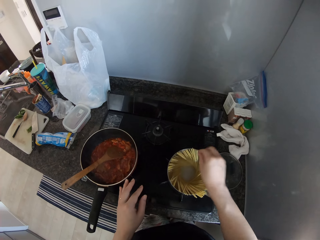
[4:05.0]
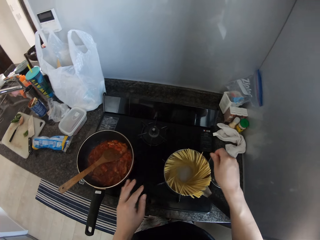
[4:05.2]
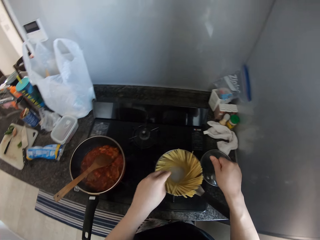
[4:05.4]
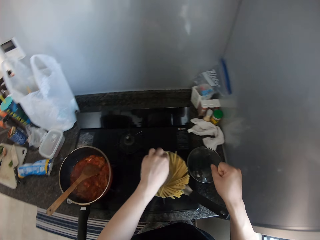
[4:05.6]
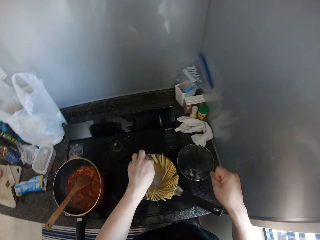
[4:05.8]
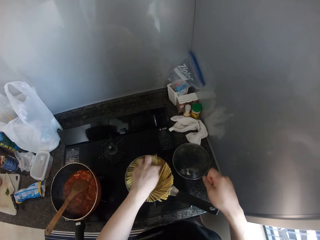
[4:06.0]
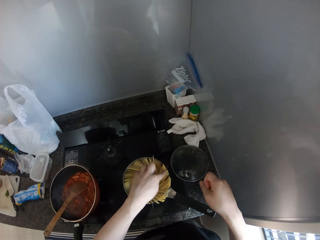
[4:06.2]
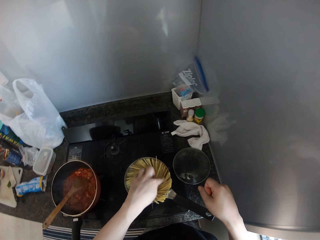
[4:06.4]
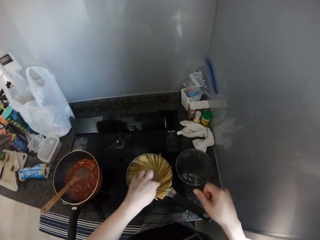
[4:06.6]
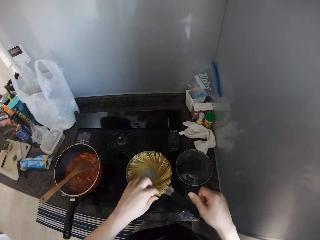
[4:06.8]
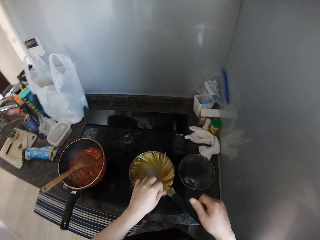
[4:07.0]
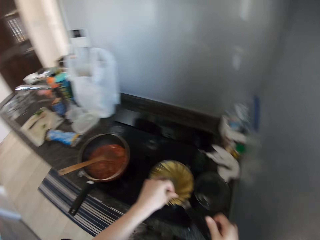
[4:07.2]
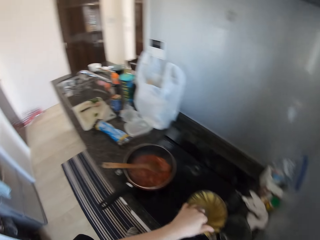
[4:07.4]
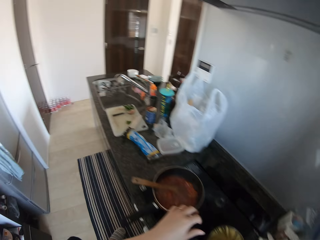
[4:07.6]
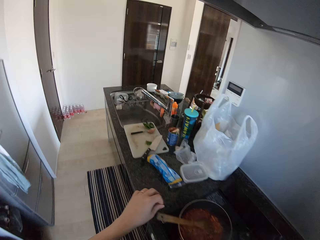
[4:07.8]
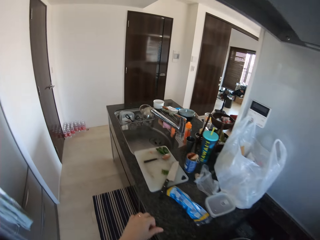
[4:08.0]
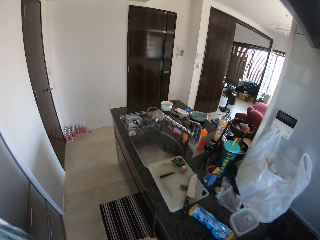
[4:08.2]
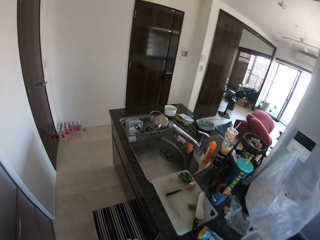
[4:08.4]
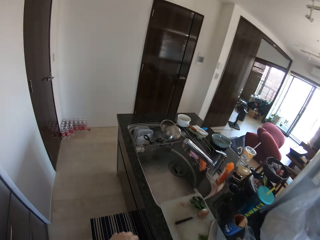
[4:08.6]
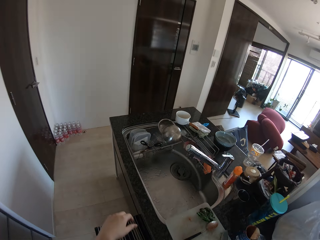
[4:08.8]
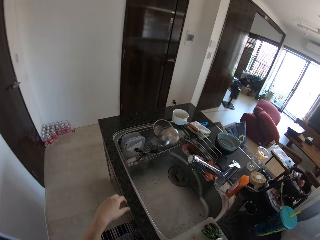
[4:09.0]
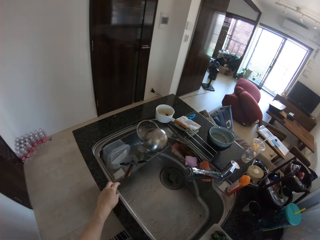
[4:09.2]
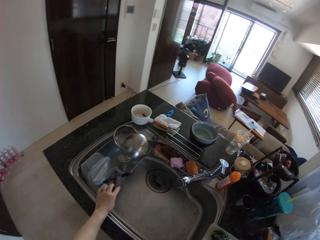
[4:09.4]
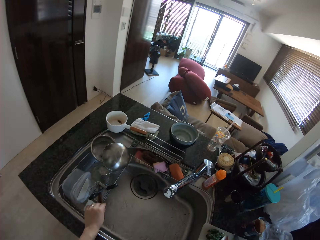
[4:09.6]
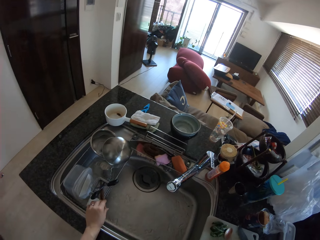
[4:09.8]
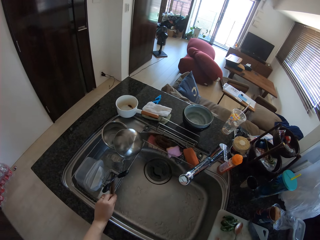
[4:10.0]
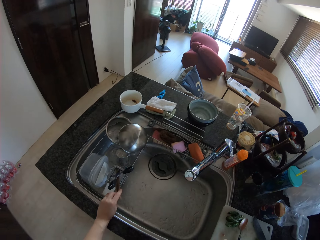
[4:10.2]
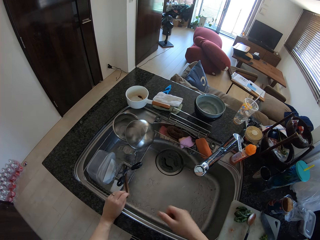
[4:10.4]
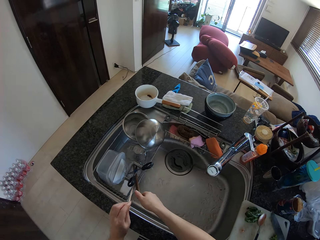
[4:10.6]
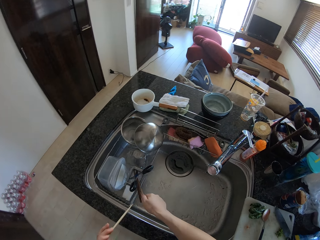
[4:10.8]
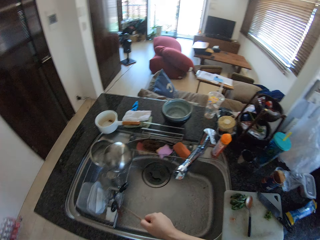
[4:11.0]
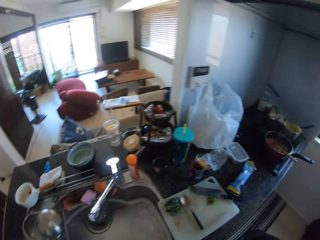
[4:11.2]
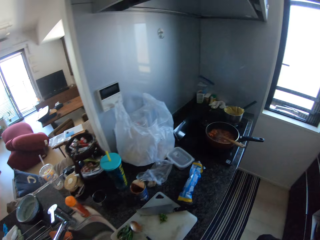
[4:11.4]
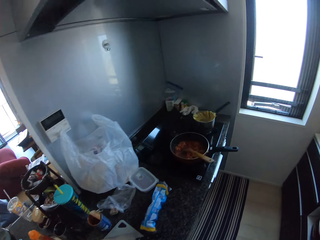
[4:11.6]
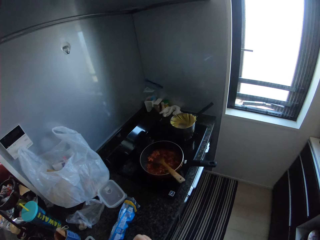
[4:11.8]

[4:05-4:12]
The camera wearer walks. She picks out a chopstick from the sink rack with her left hand. She picks out a chopstick from the sink rack with her right hand. She walks.

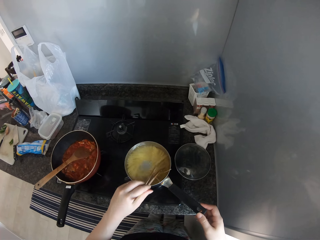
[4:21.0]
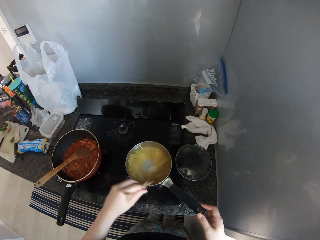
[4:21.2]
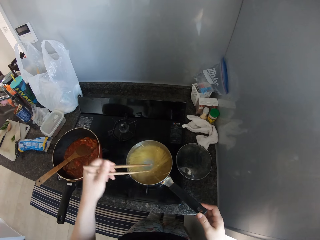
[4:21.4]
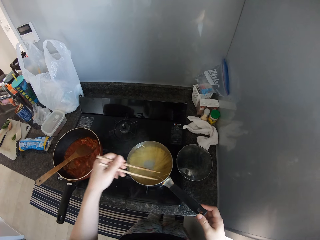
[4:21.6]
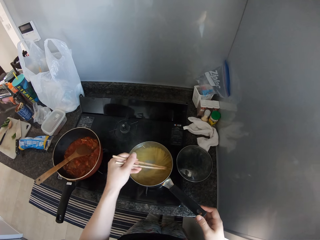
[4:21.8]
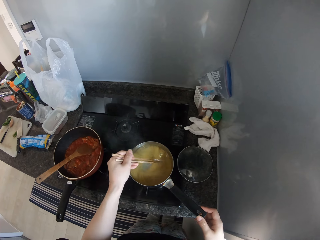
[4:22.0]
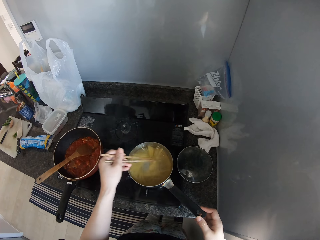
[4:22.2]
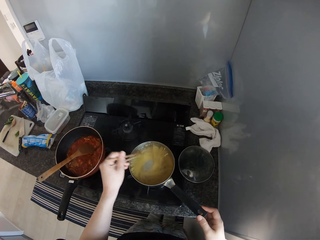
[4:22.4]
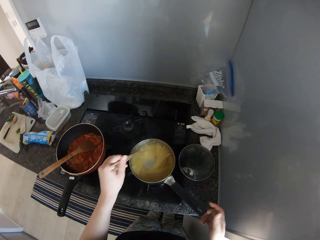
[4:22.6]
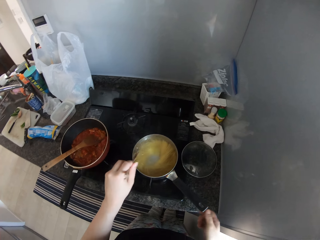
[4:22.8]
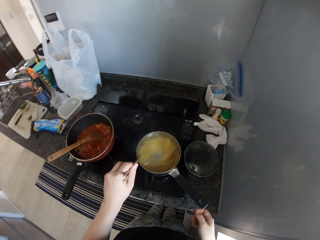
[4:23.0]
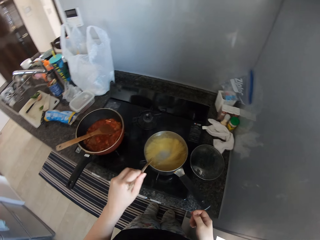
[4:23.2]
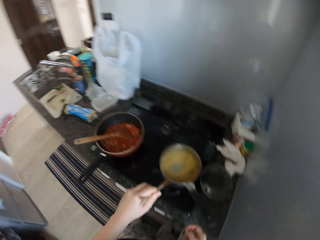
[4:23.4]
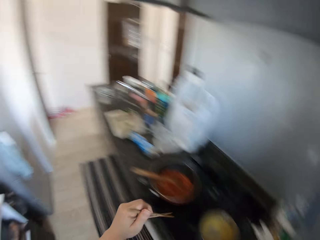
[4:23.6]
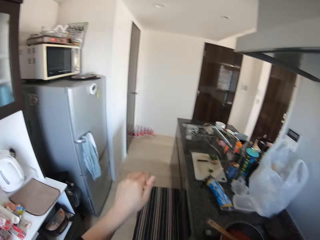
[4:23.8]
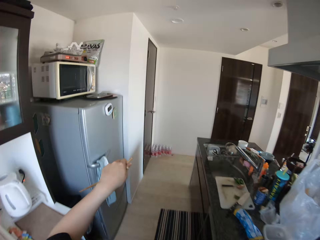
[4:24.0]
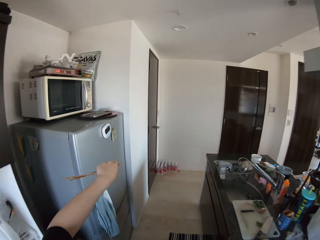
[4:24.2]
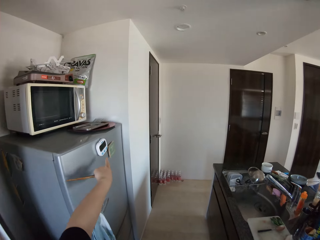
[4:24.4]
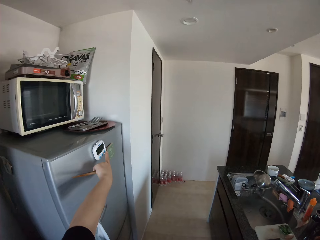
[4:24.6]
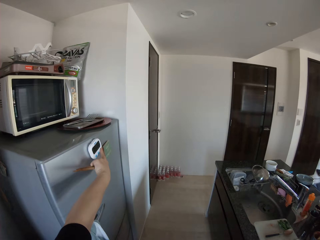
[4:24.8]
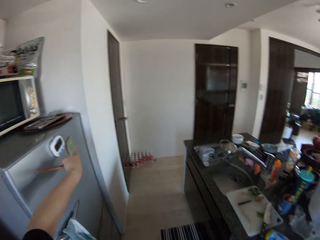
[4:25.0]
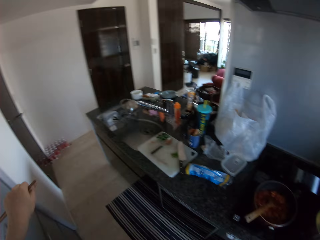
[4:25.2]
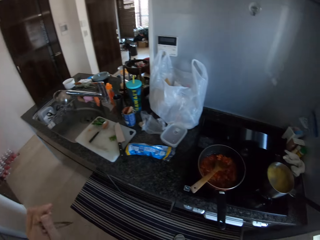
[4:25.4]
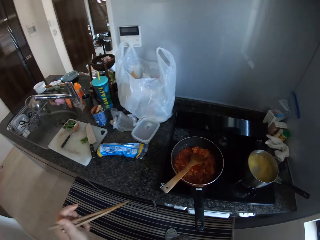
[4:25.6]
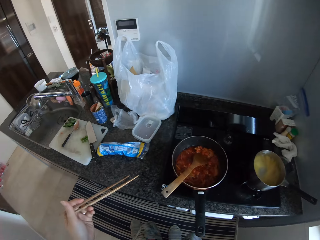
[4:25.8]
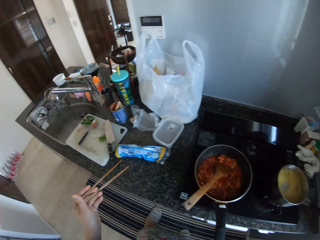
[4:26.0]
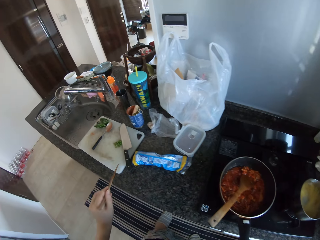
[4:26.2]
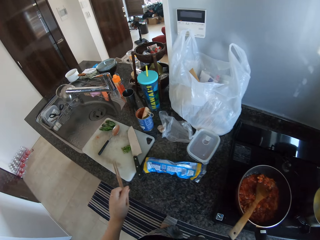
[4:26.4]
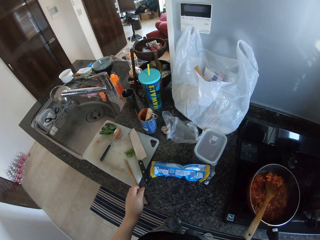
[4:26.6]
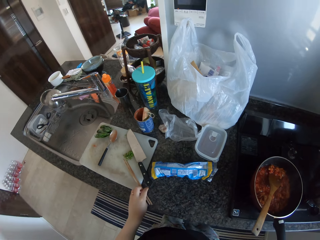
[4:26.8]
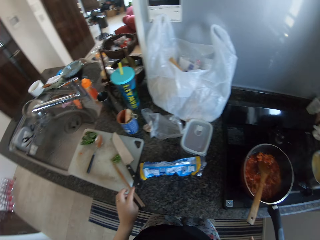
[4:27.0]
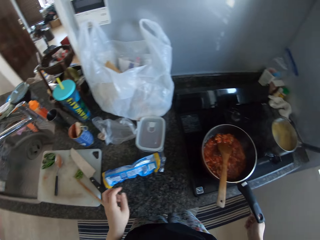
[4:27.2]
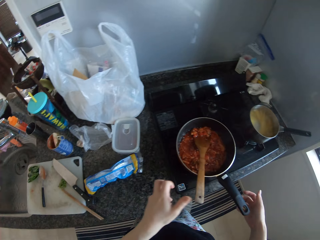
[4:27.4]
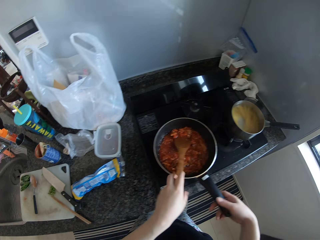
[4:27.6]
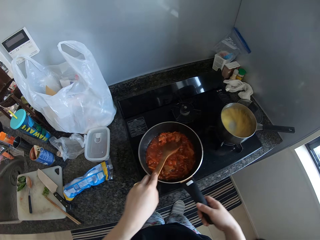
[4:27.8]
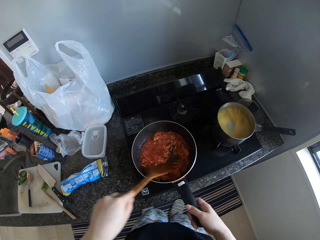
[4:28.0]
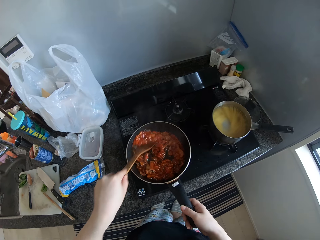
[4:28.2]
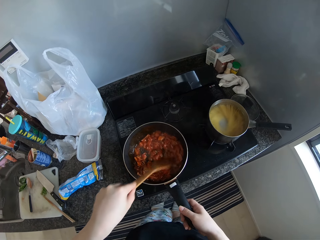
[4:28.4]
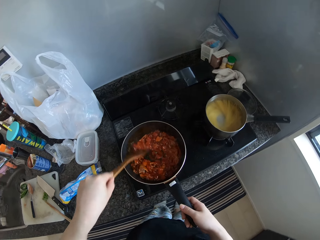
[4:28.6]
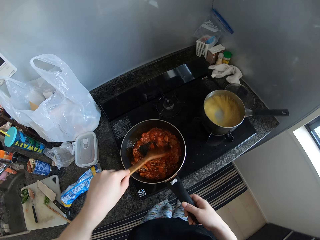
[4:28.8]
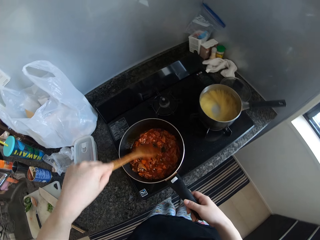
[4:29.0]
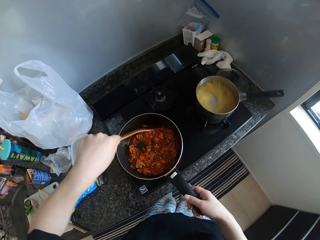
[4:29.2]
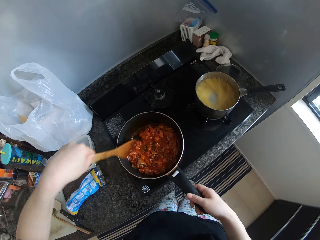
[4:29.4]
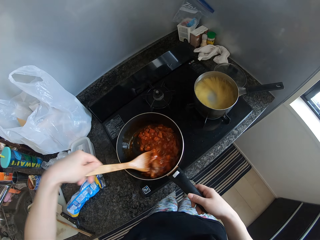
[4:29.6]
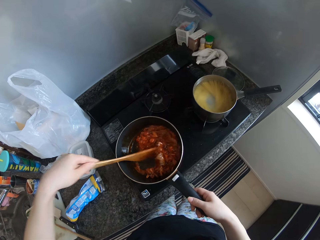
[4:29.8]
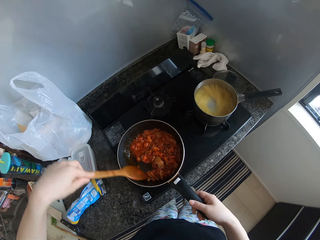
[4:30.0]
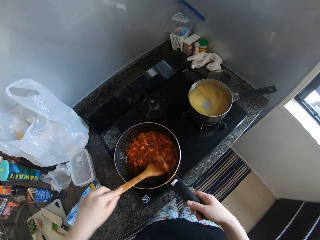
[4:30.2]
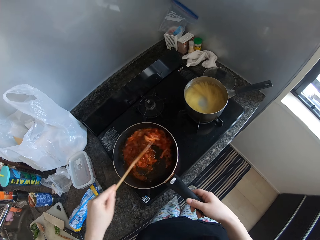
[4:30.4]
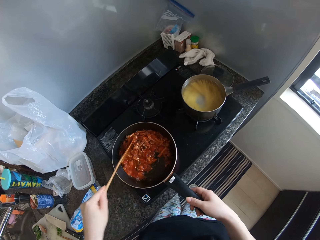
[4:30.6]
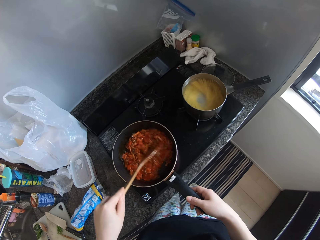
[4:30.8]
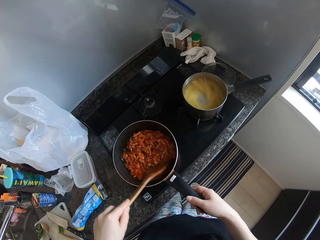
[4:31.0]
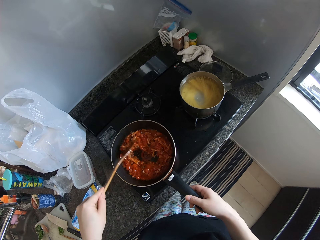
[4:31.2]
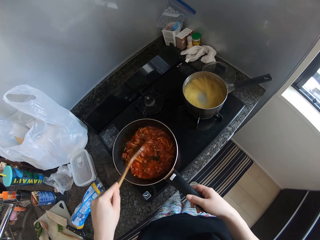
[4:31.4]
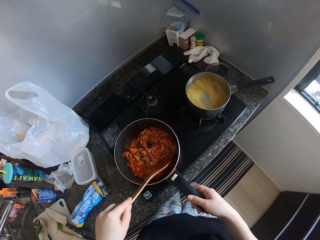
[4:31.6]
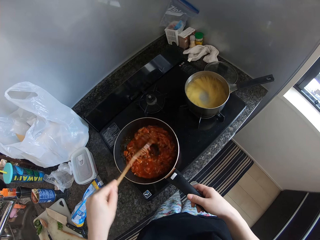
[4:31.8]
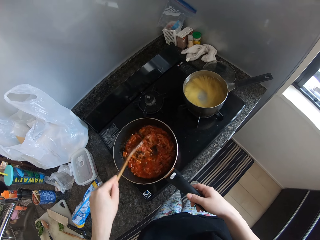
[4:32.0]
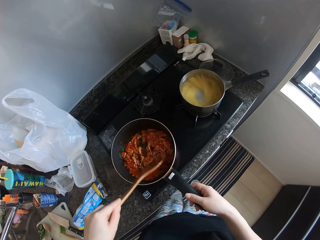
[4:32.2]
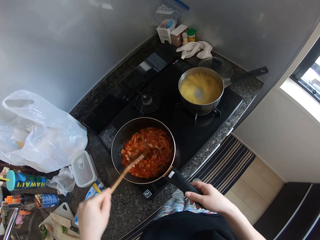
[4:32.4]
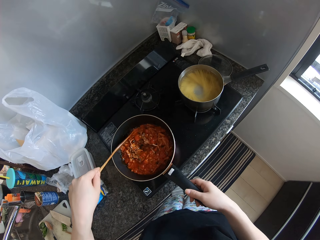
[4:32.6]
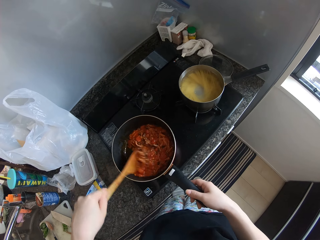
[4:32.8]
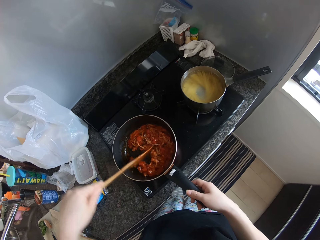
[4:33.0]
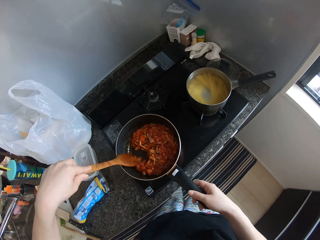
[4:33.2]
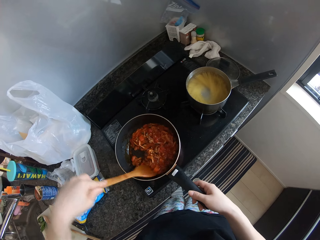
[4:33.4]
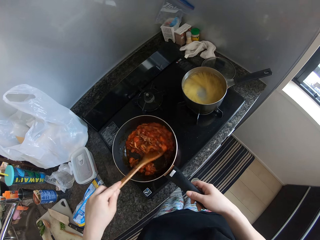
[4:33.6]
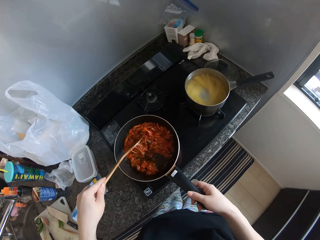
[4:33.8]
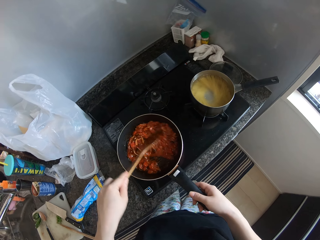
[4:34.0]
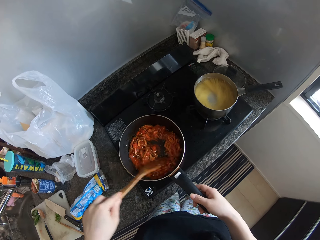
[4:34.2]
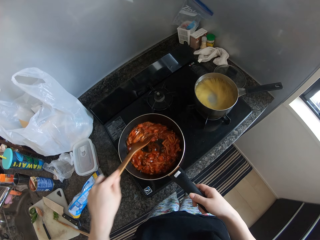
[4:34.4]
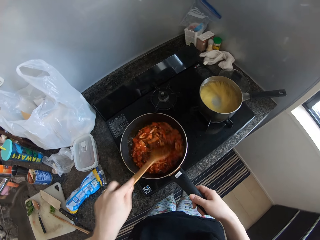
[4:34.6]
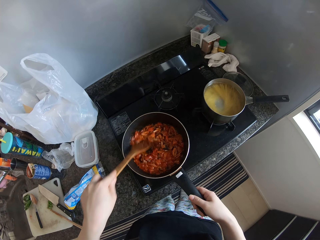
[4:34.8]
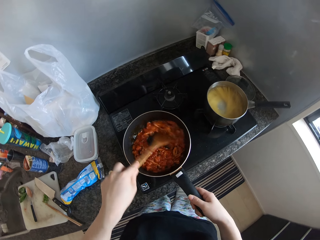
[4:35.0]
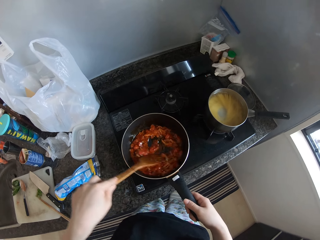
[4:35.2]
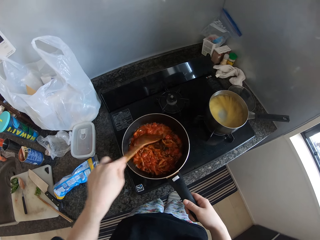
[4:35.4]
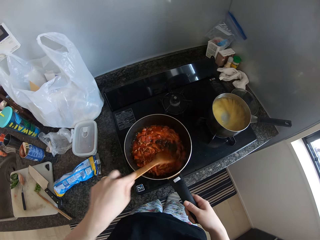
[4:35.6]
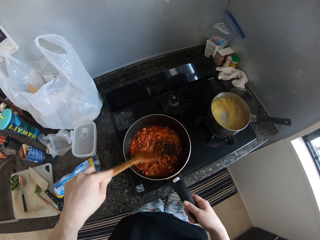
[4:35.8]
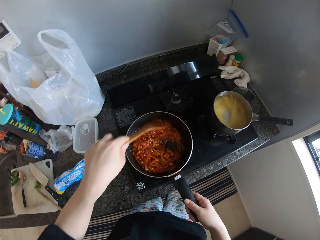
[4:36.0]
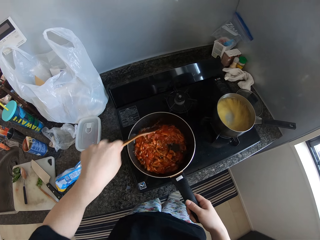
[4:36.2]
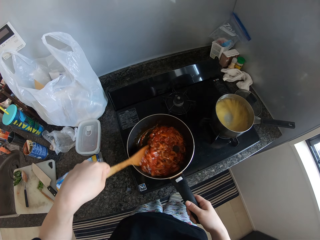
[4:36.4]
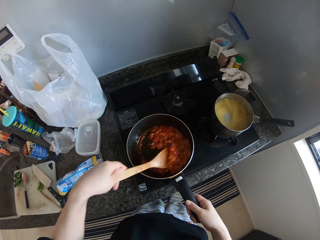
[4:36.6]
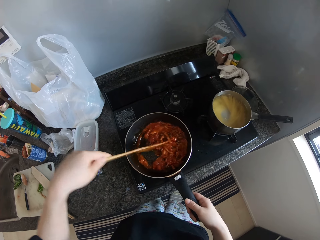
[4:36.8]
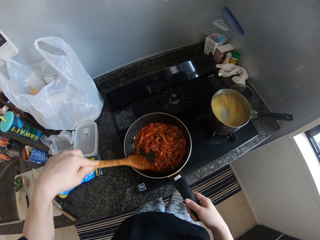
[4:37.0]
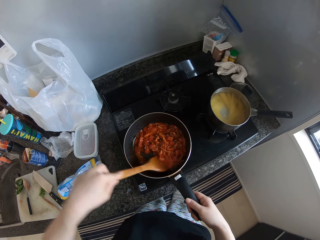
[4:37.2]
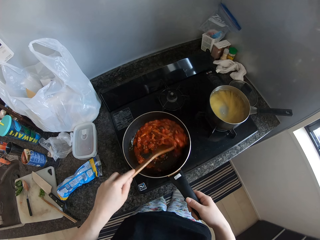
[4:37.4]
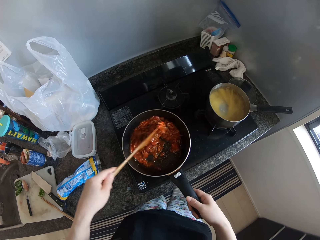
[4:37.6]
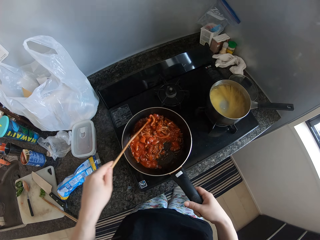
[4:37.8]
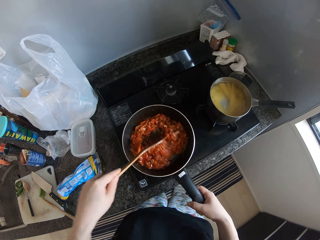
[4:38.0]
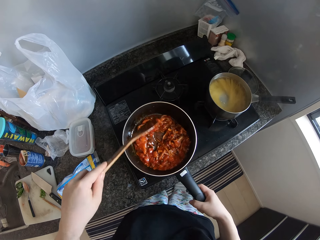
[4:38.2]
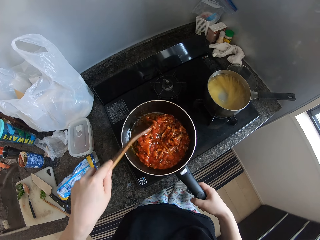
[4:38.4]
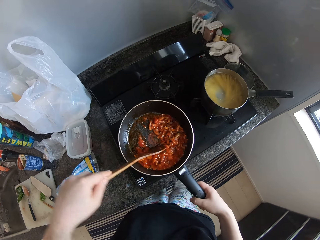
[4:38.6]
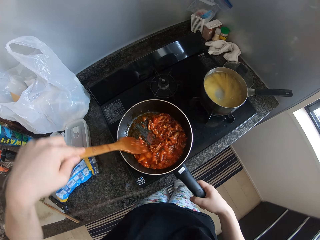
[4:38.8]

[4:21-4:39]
The camera wearer removes her hand from the frying pan. She removes the chopsticks from the spaghetti. She turns. She sets the timer on the fridge with her left hand. She turns. She places the chopsticks in her right hand on the cutting board. She picks up a wooden spoon. She stirs the food in the frying pan with the spoon in her left hand. She holds the handle of the frying pan with her right hand.
